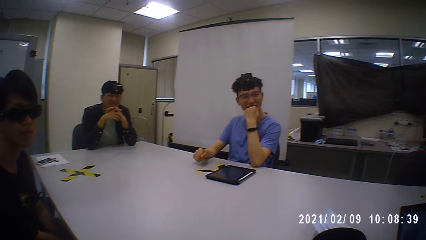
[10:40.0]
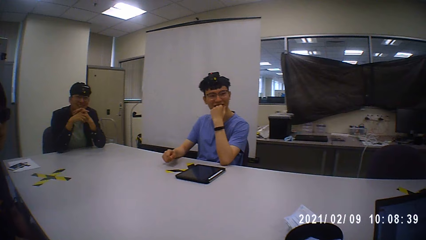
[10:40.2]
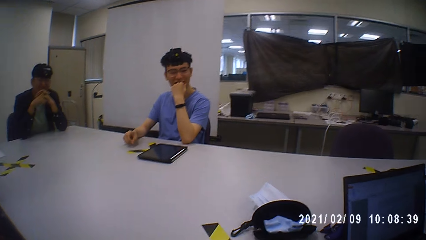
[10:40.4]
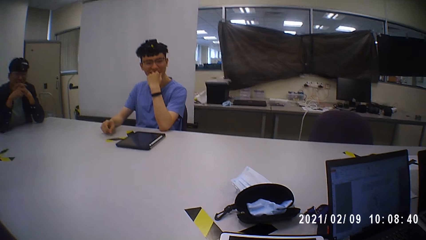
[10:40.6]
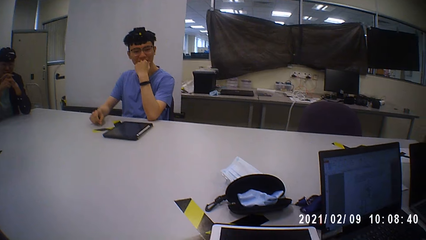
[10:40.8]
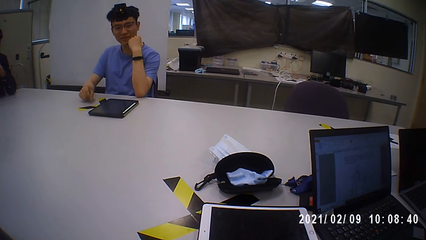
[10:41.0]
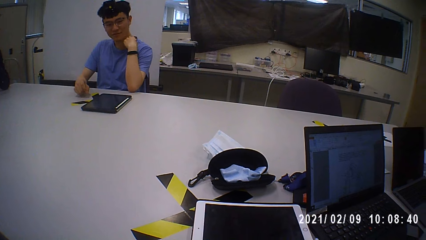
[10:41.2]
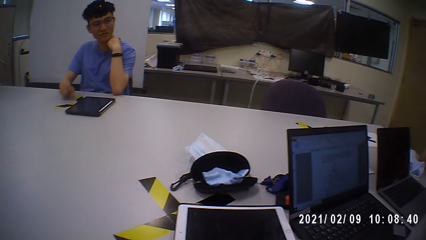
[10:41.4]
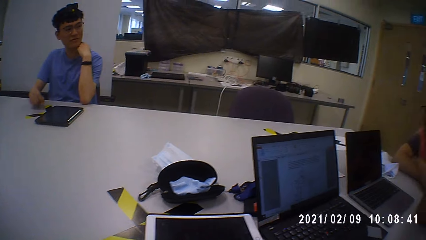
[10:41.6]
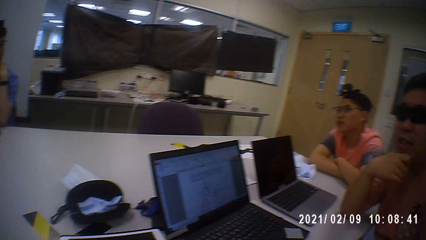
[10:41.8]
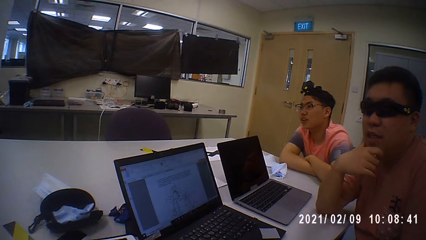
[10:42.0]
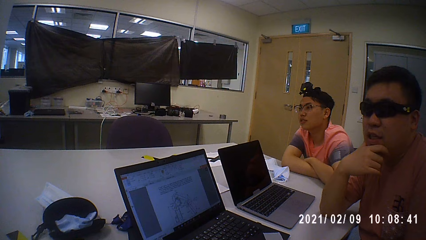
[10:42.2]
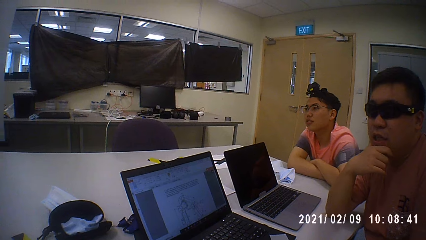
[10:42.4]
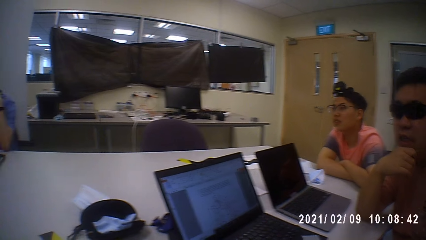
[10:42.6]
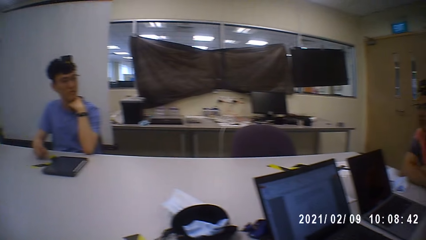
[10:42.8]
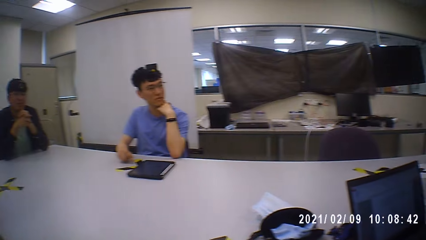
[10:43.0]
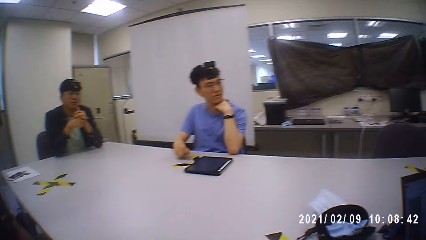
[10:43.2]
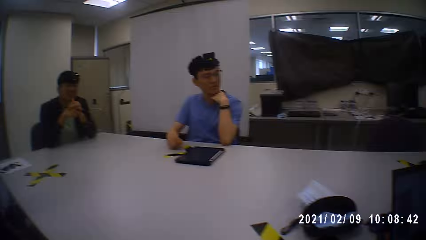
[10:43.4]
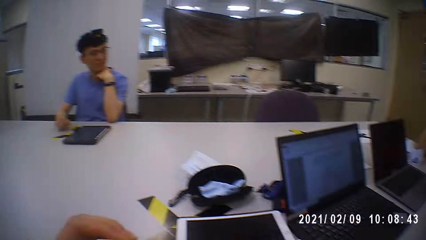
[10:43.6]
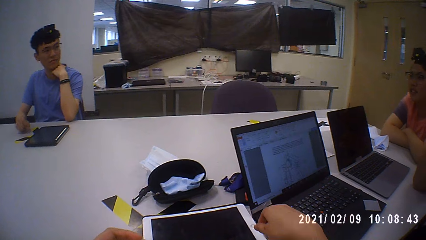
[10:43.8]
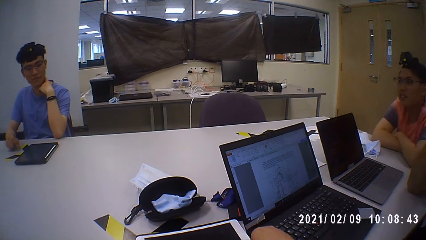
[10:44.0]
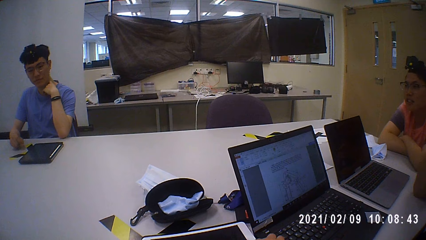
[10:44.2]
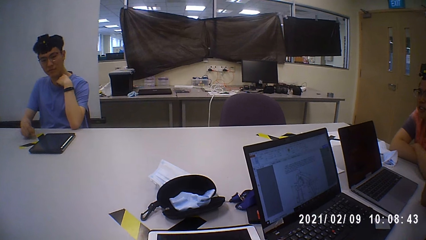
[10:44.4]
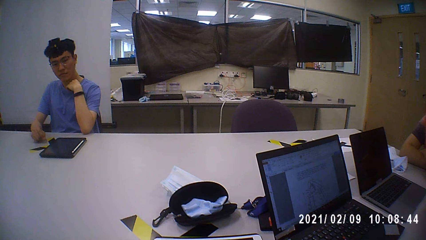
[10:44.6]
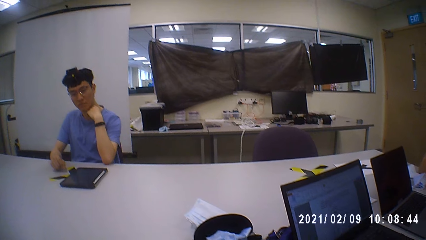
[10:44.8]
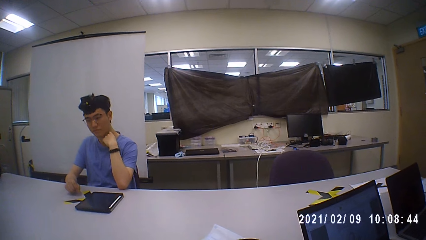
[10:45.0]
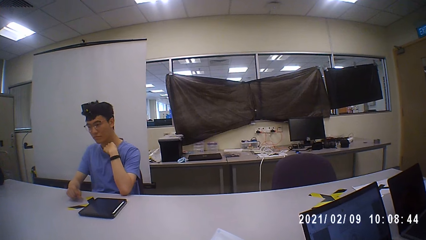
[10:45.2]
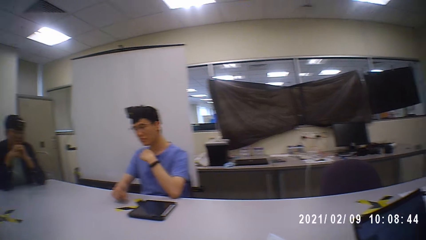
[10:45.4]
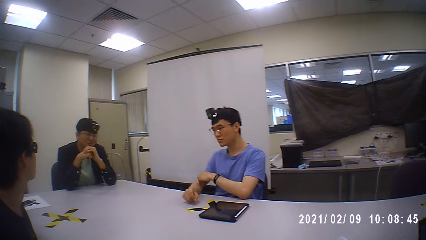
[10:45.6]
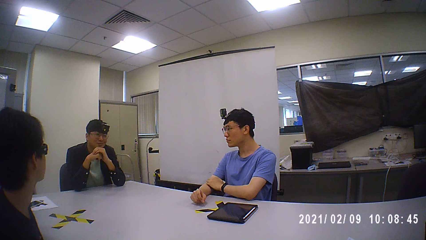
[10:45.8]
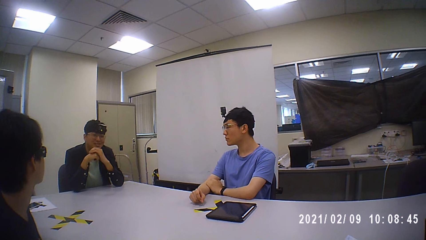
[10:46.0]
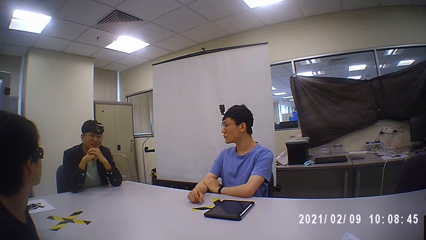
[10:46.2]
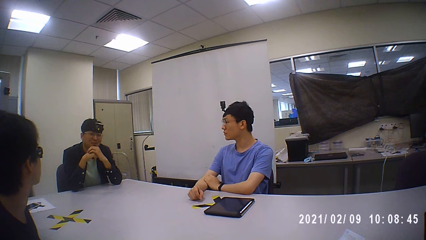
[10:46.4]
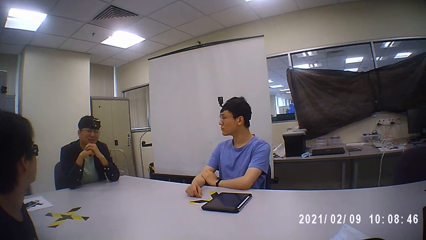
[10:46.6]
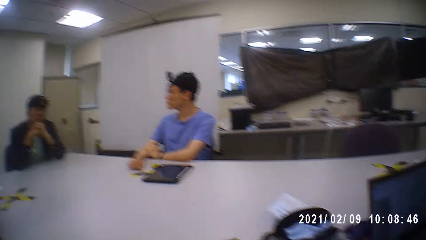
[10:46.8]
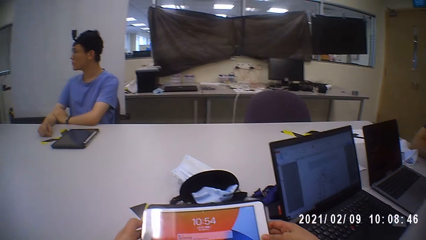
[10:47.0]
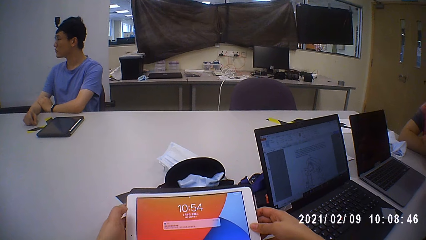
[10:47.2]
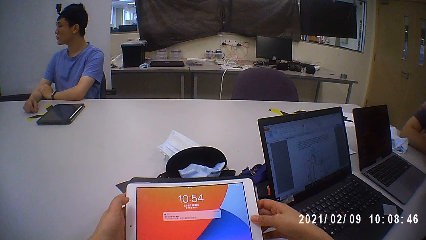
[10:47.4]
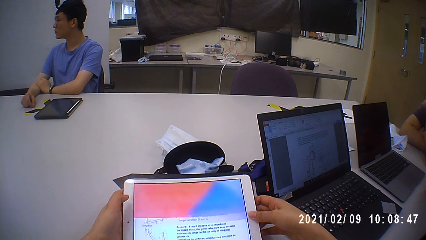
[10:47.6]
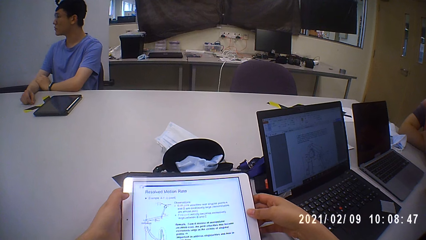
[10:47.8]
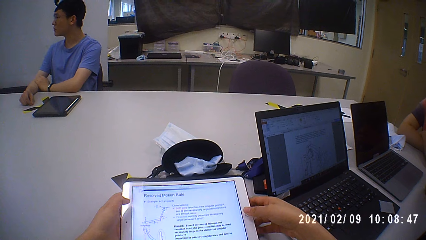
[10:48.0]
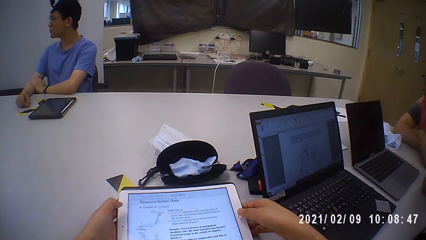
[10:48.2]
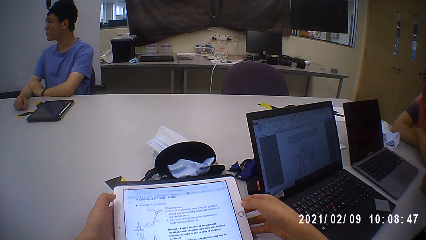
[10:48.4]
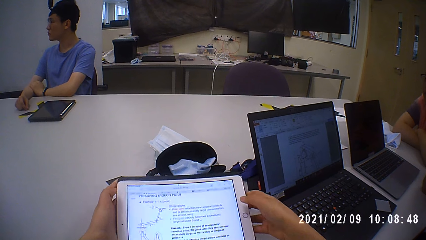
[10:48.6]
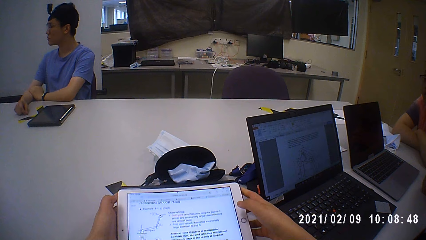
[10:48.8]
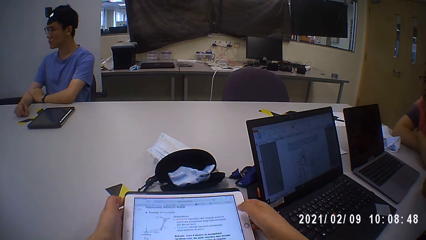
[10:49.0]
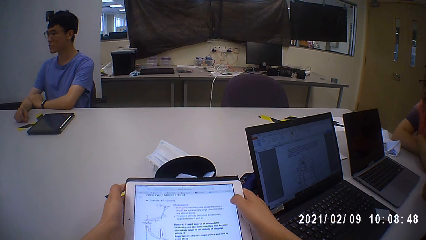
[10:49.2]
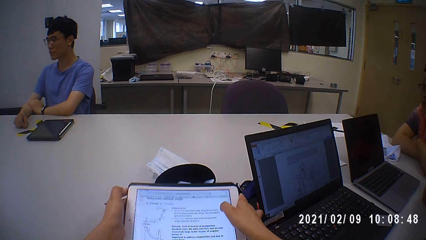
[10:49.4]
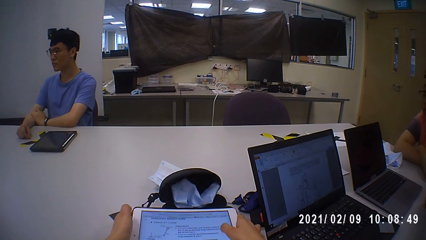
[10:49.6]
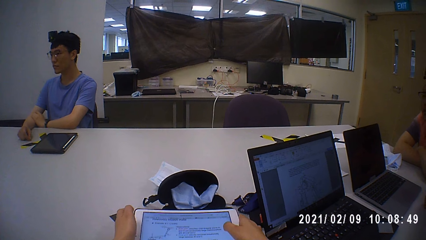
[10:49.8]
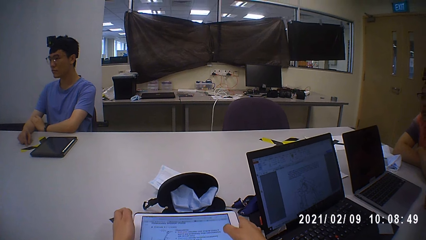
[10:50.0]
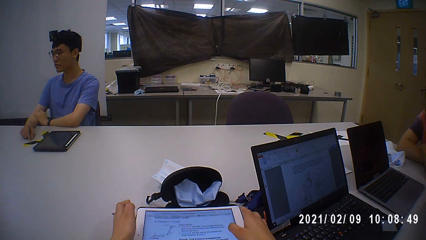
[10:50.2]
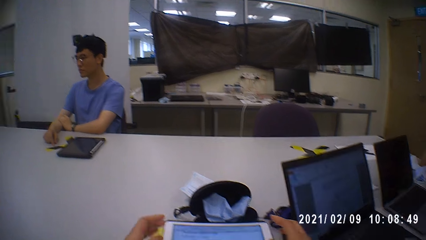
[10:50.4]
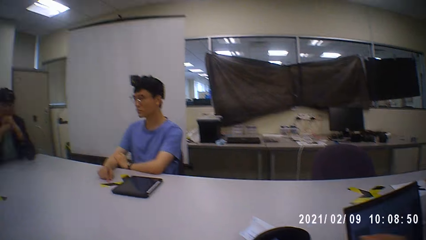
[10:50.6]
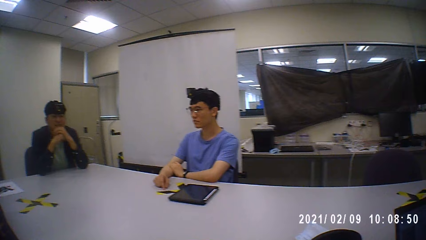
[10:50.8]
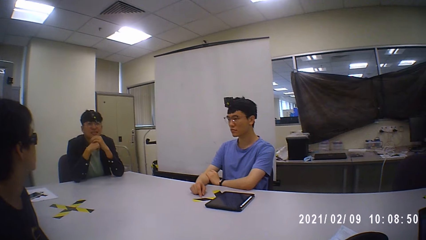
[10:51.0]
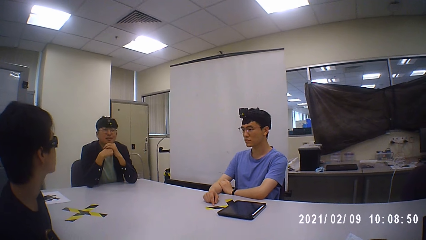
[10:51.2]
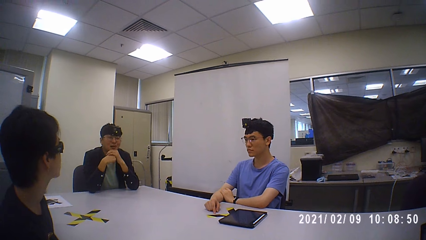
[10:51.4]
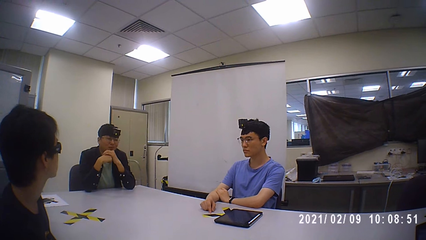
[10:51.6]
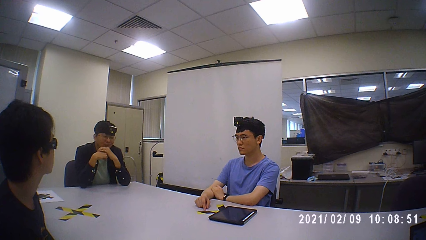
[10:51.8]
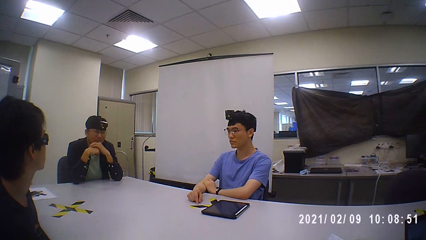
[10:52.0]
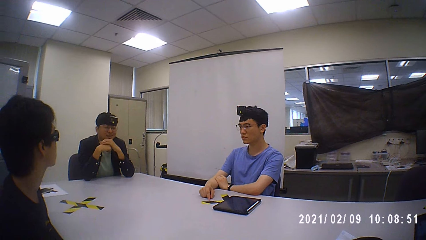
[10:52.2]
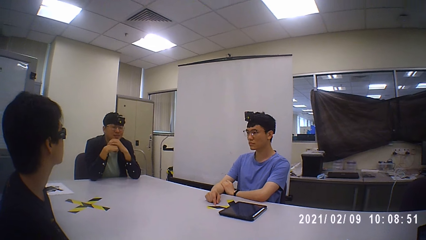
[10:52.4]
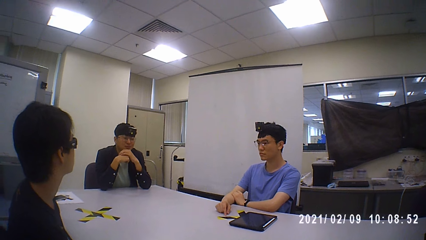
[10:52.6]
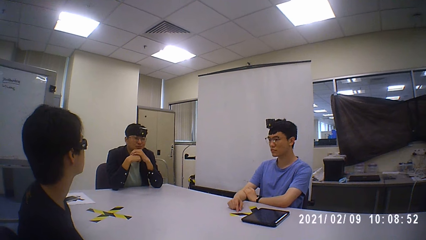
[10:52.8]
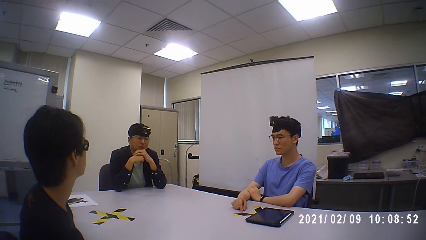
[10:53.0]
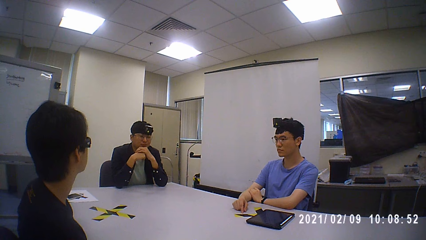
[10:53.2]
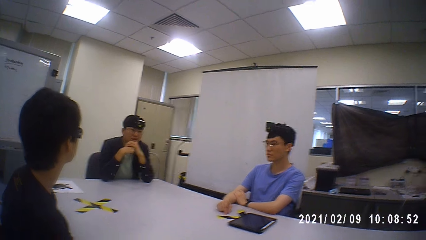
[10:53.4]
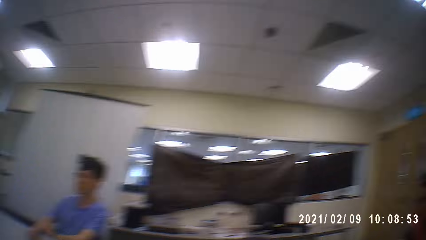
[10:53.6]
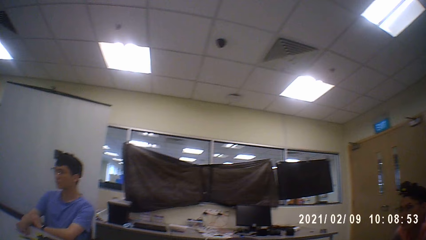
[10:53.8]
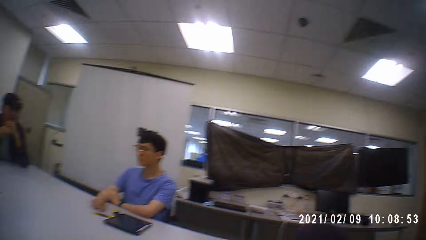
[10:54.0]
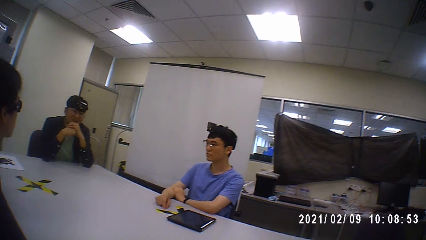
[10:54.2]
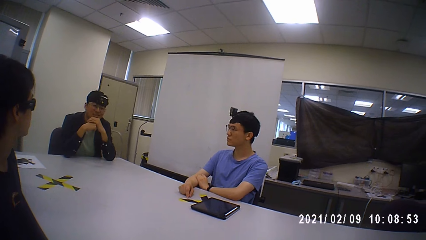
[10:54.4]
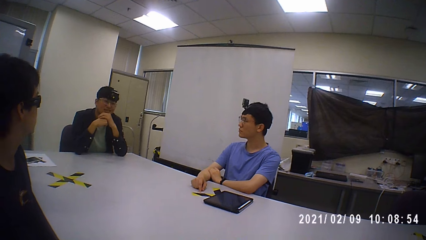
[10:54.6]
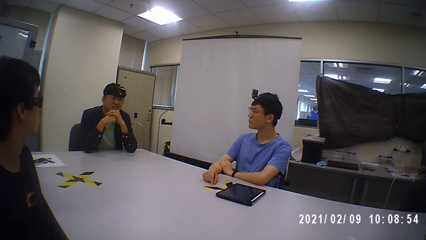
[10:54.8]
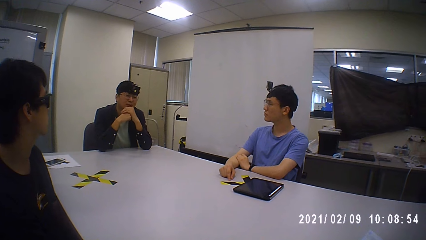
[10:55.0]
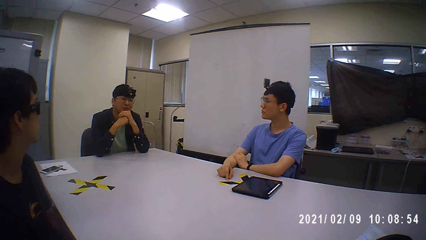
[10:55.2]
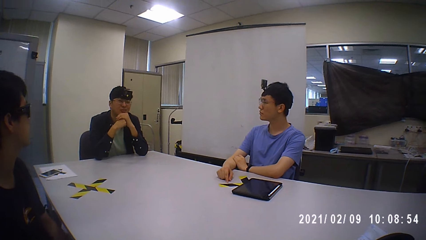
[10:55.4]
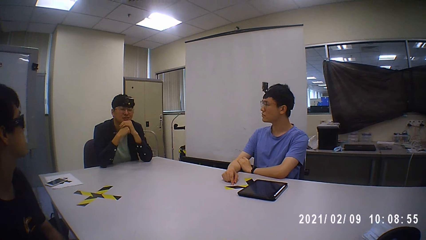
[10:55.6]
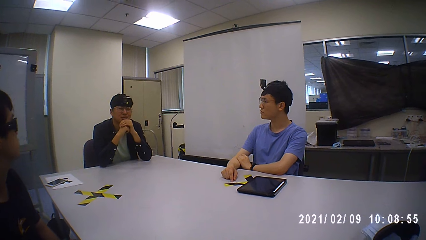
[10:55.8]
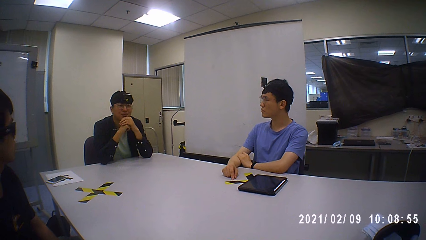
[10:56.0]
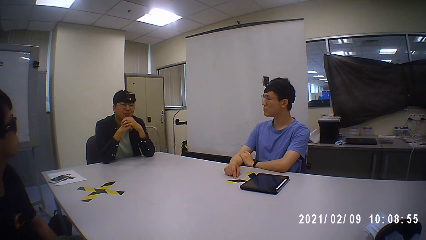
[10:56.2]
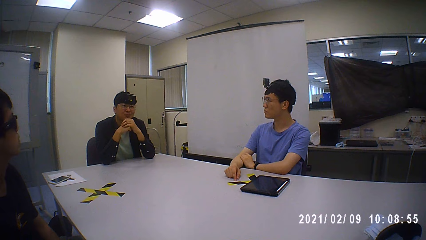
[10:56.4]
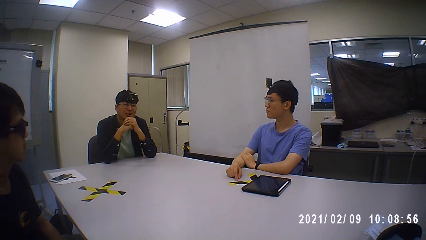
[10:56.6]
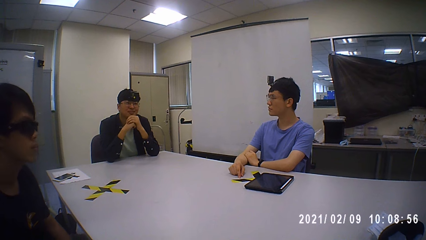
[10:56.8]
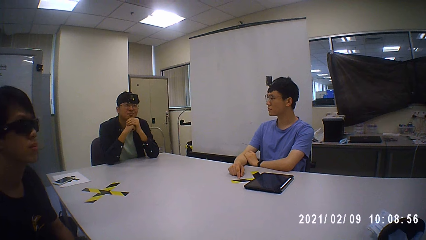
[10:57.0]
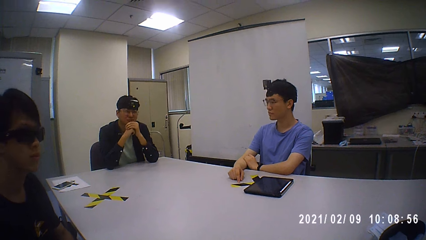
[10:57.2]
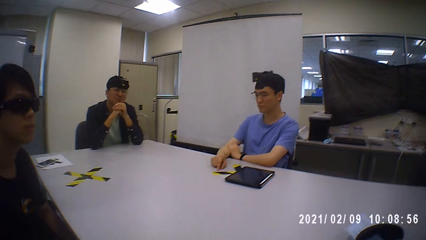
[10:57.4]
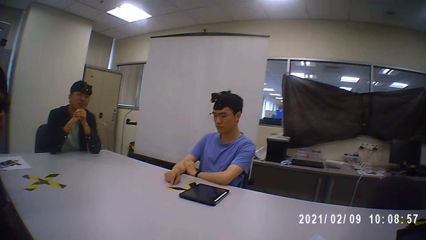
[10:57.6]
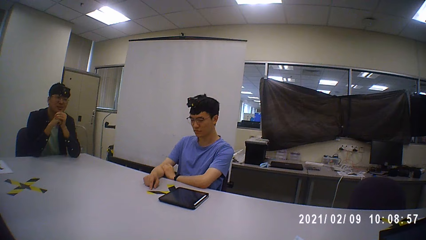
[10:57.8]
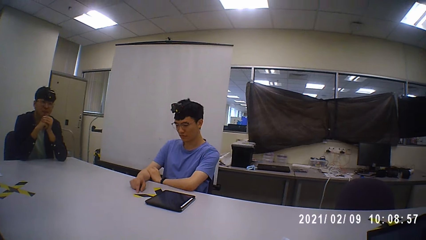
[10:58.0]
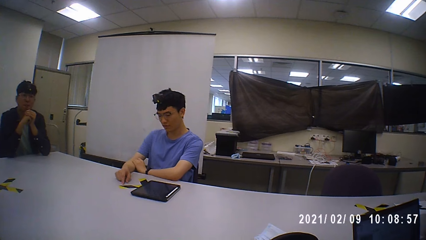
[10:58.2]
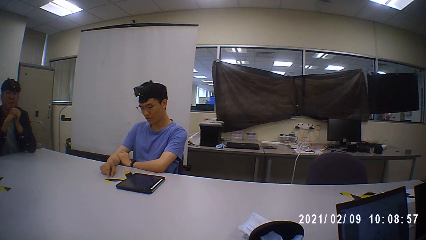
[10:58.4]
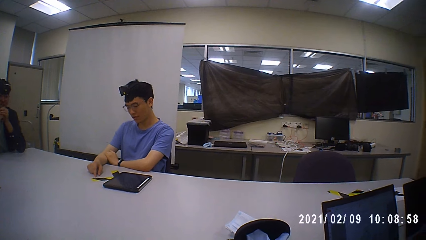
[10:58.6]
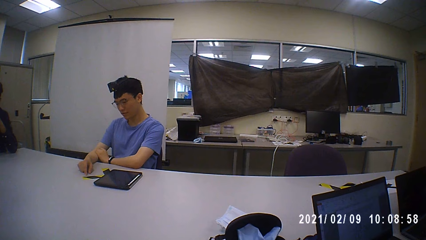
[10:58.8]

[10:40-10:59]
The camera wearer picks up a tablet from a table with her hands. A person stares in the room. The camera wearer operates the tablet with her hands. Another person operates the tablet. The camera wearer drops the tablet in her hands on the table. A third person stares in the room.
